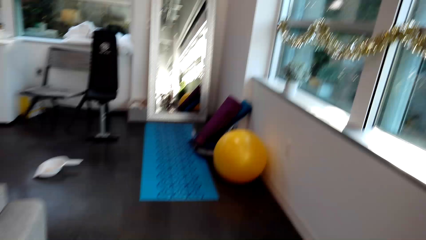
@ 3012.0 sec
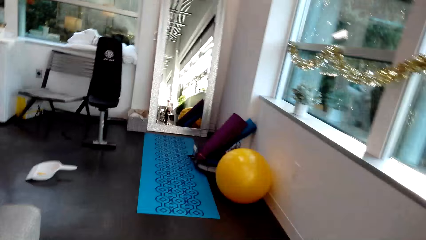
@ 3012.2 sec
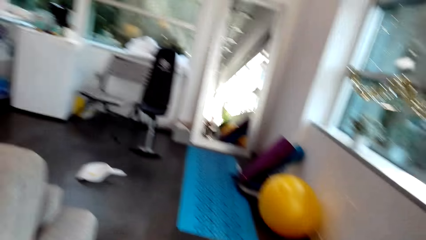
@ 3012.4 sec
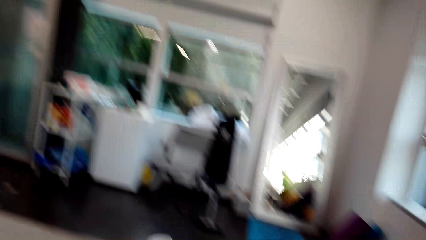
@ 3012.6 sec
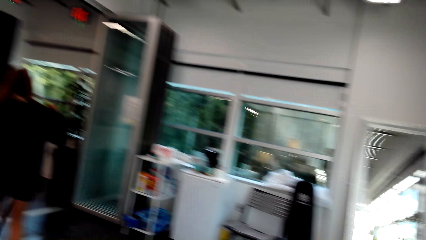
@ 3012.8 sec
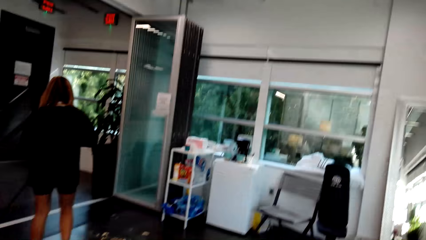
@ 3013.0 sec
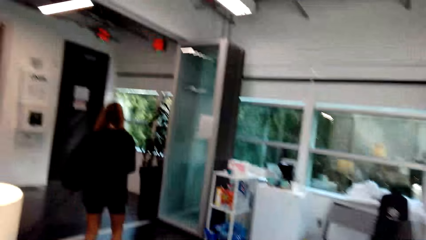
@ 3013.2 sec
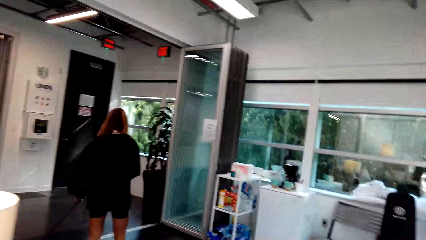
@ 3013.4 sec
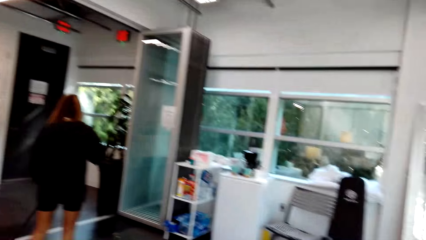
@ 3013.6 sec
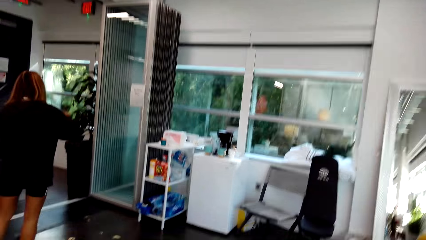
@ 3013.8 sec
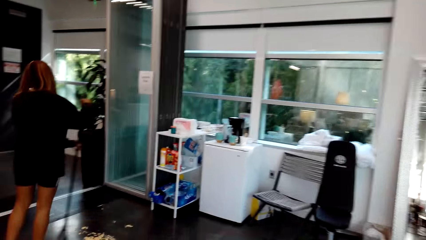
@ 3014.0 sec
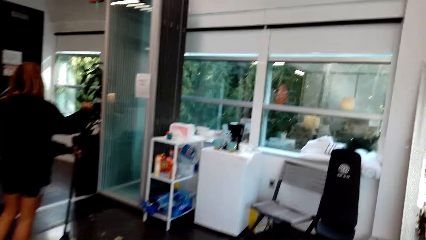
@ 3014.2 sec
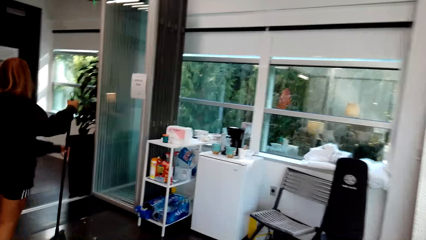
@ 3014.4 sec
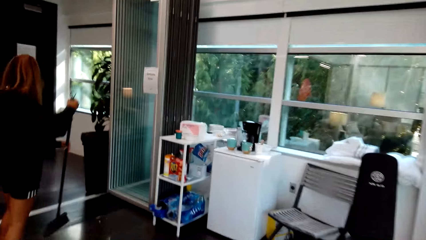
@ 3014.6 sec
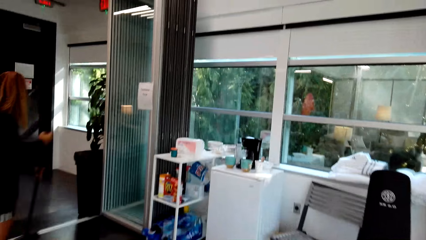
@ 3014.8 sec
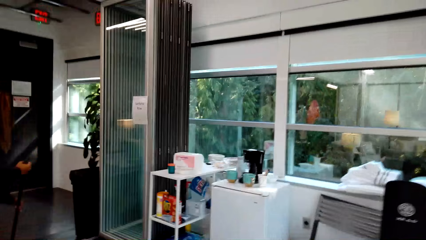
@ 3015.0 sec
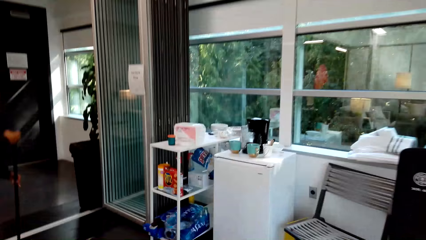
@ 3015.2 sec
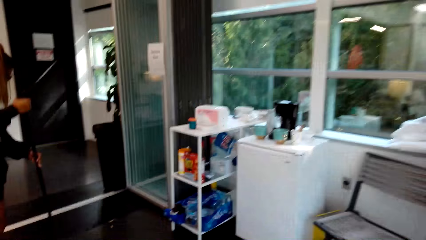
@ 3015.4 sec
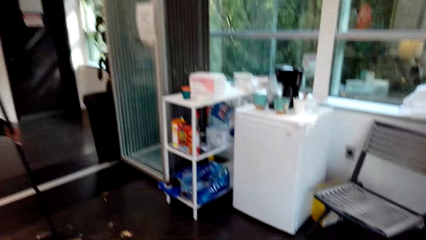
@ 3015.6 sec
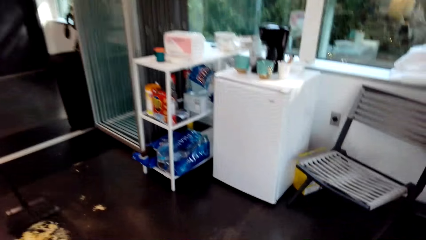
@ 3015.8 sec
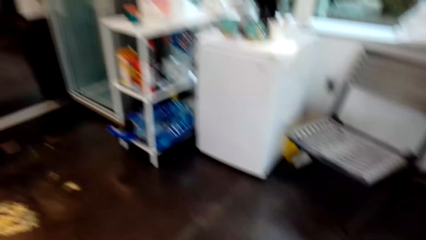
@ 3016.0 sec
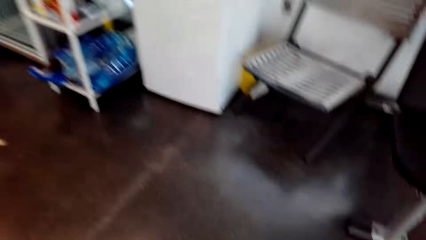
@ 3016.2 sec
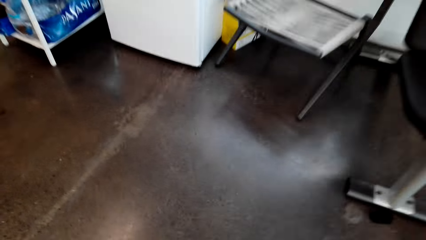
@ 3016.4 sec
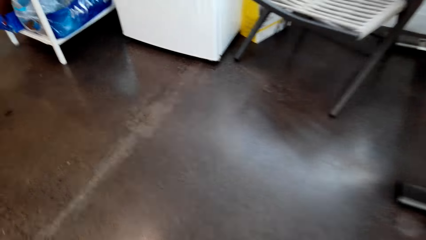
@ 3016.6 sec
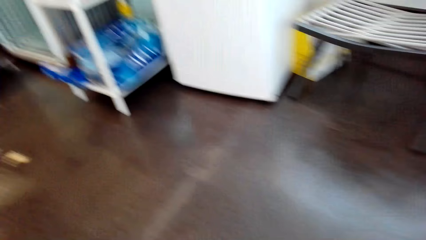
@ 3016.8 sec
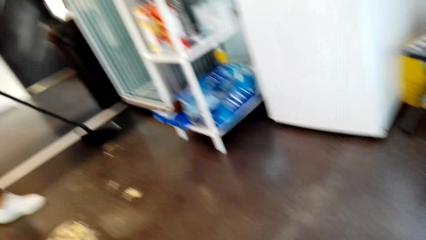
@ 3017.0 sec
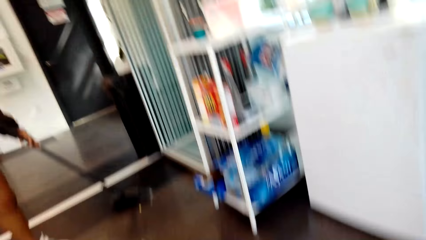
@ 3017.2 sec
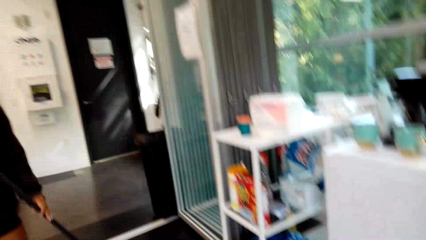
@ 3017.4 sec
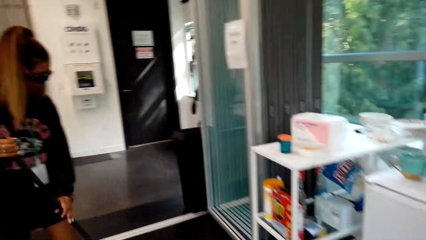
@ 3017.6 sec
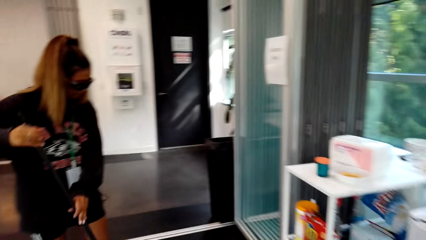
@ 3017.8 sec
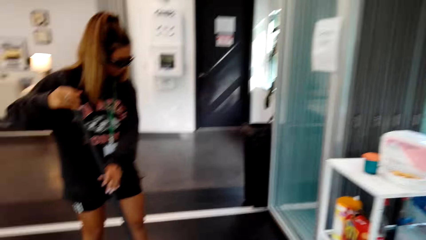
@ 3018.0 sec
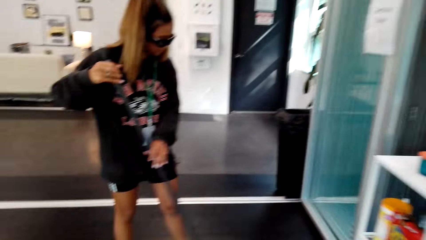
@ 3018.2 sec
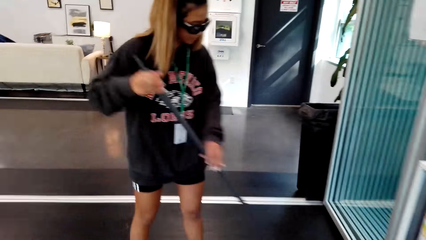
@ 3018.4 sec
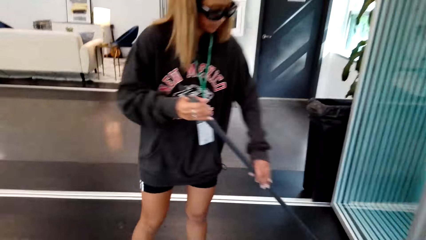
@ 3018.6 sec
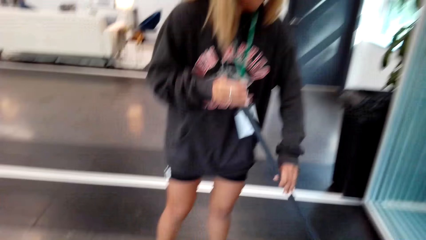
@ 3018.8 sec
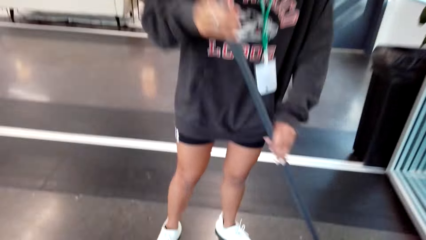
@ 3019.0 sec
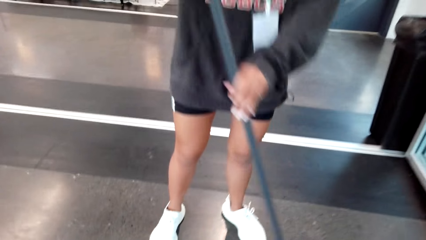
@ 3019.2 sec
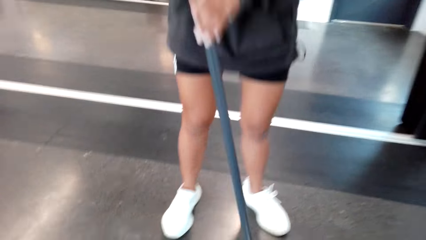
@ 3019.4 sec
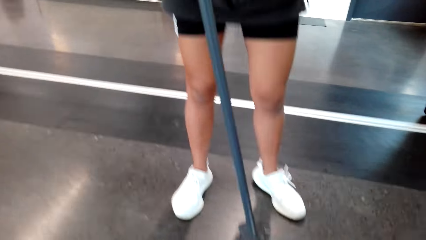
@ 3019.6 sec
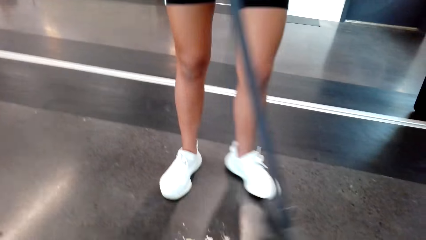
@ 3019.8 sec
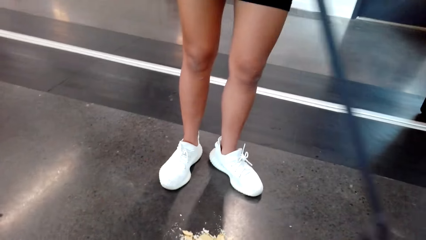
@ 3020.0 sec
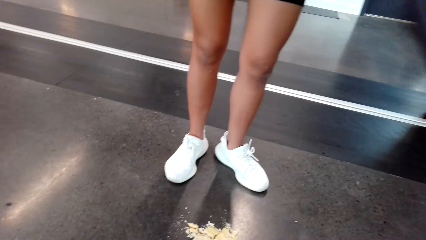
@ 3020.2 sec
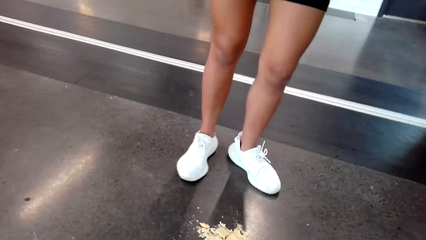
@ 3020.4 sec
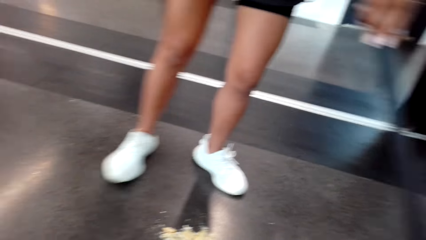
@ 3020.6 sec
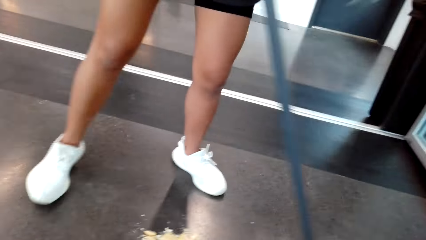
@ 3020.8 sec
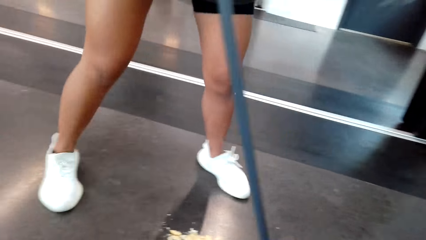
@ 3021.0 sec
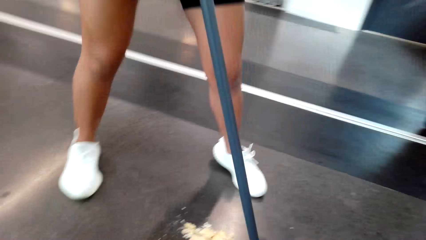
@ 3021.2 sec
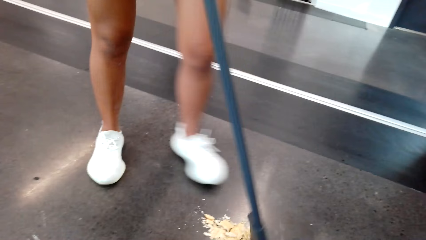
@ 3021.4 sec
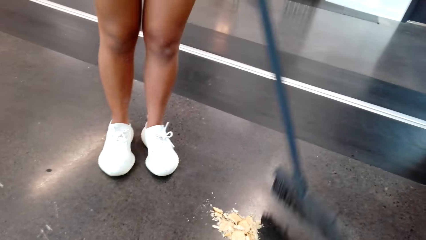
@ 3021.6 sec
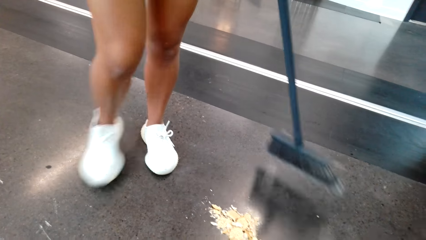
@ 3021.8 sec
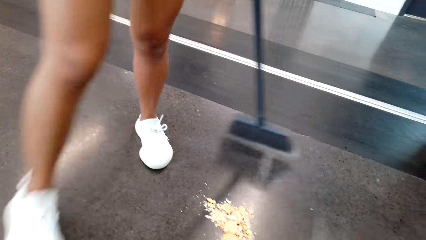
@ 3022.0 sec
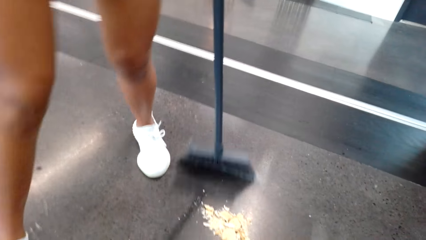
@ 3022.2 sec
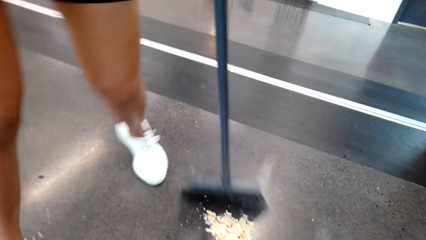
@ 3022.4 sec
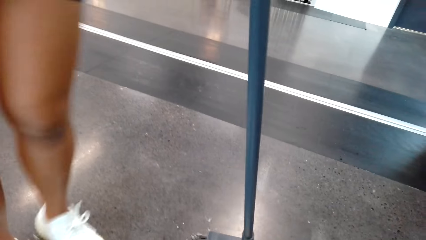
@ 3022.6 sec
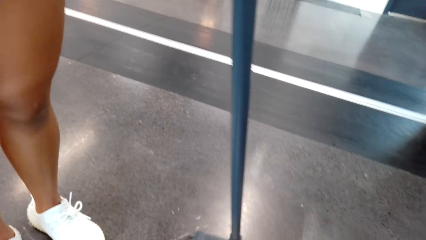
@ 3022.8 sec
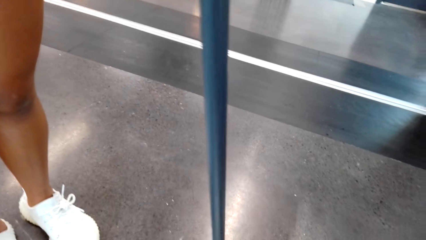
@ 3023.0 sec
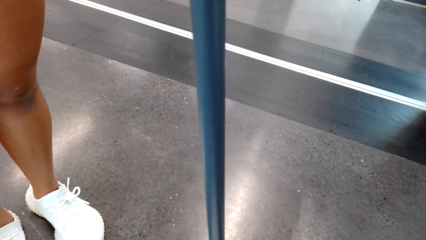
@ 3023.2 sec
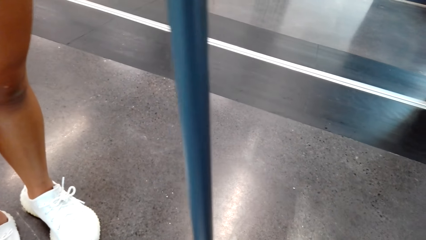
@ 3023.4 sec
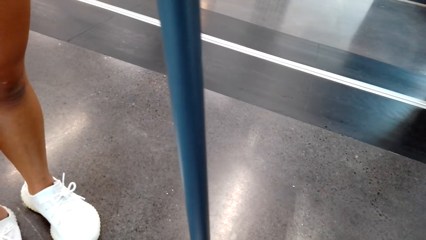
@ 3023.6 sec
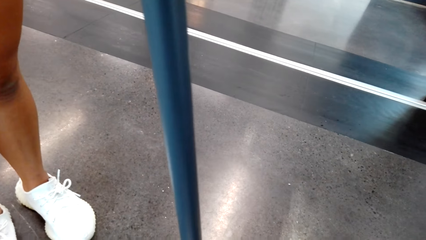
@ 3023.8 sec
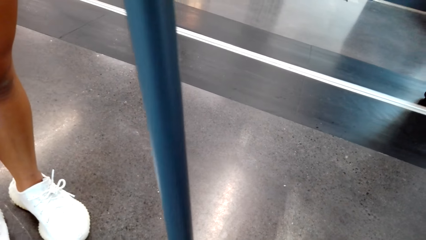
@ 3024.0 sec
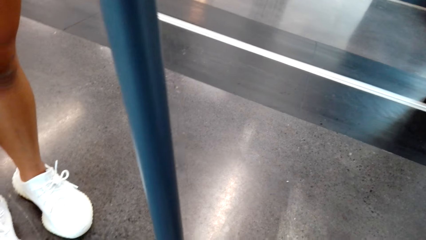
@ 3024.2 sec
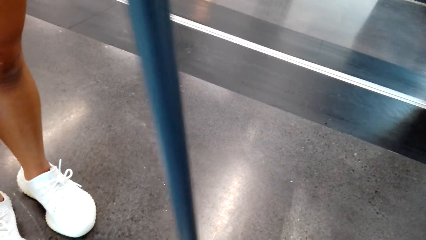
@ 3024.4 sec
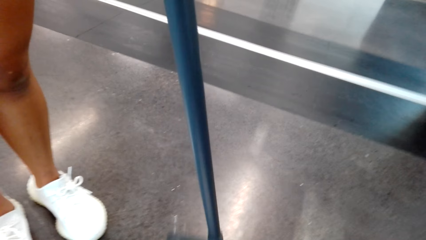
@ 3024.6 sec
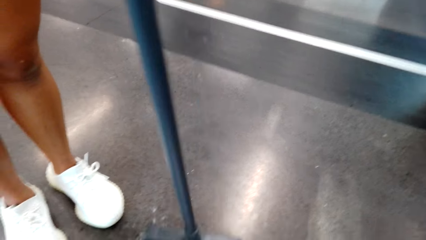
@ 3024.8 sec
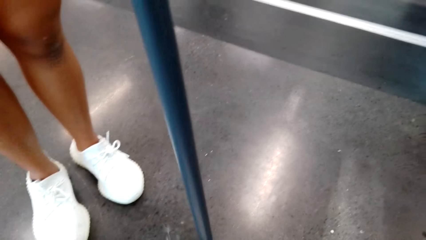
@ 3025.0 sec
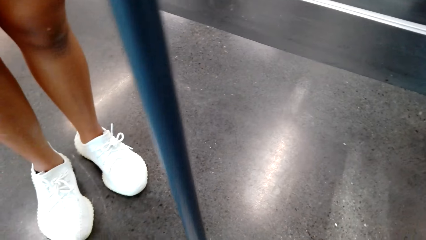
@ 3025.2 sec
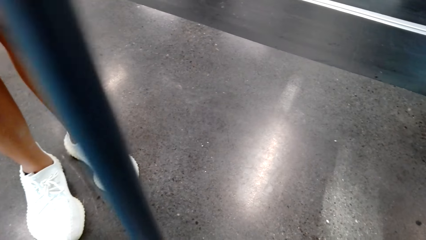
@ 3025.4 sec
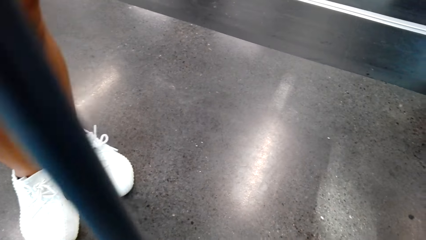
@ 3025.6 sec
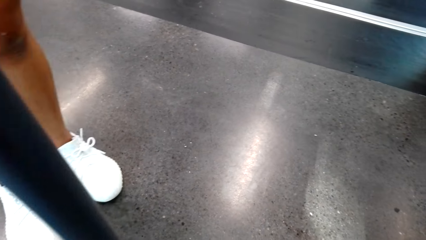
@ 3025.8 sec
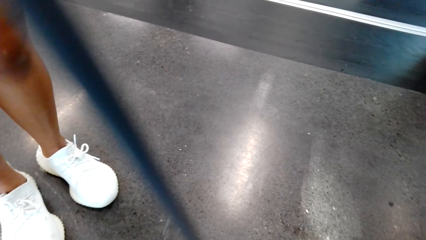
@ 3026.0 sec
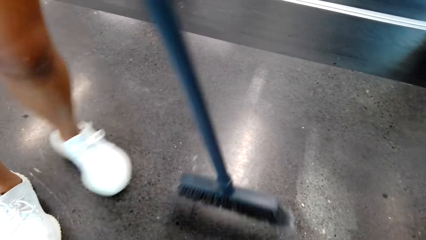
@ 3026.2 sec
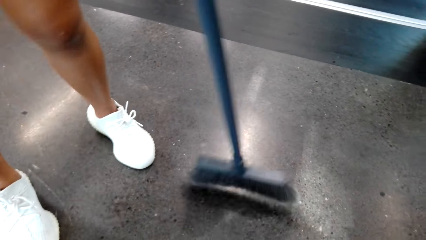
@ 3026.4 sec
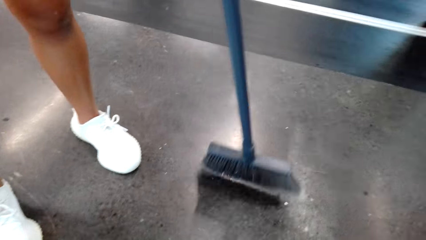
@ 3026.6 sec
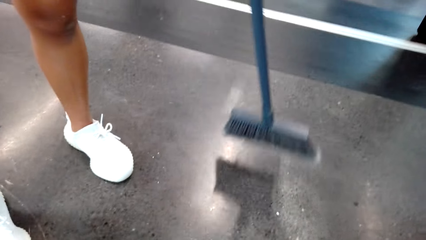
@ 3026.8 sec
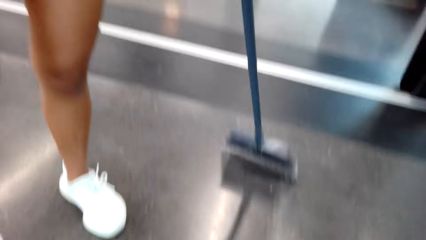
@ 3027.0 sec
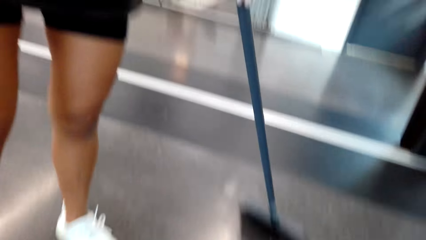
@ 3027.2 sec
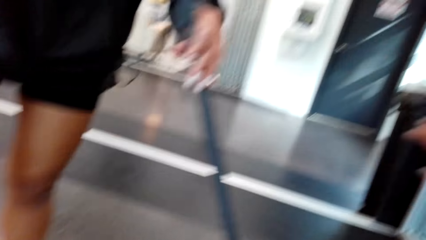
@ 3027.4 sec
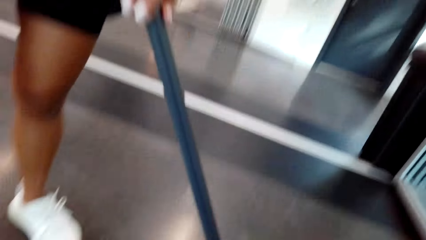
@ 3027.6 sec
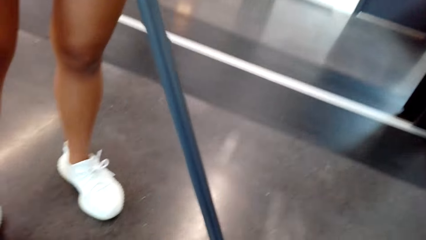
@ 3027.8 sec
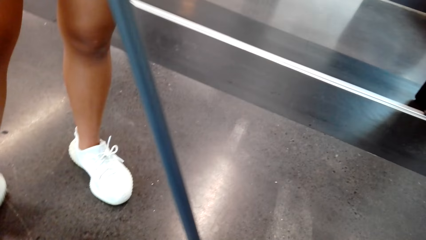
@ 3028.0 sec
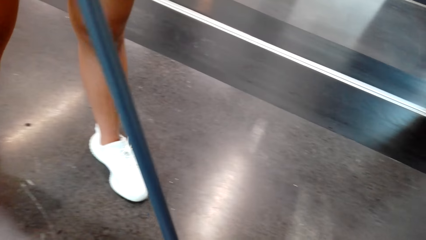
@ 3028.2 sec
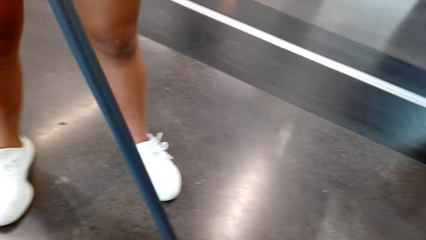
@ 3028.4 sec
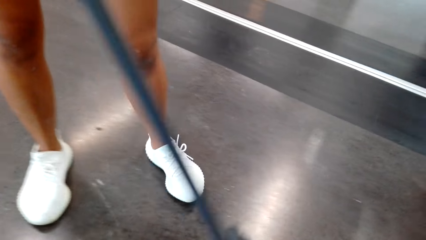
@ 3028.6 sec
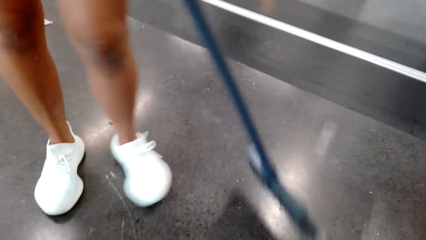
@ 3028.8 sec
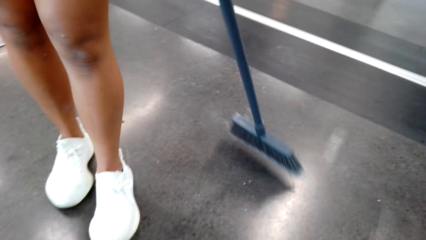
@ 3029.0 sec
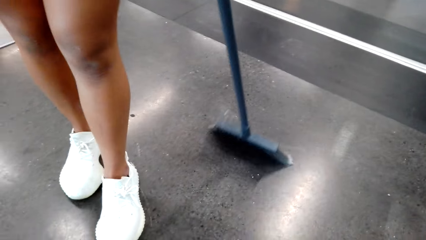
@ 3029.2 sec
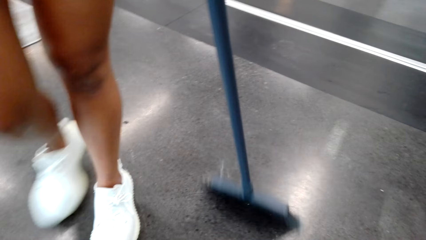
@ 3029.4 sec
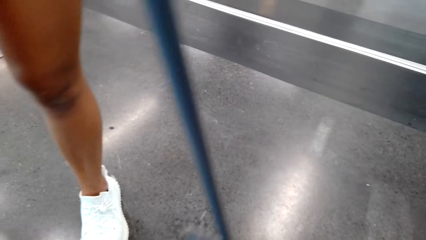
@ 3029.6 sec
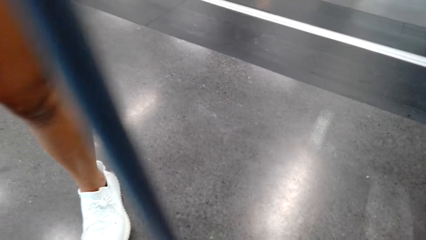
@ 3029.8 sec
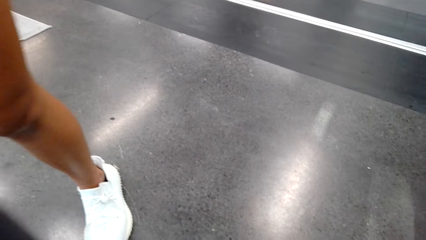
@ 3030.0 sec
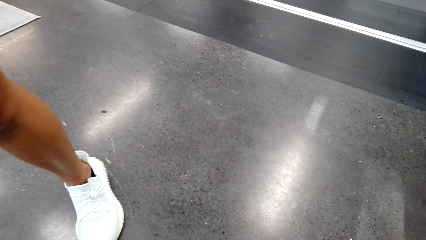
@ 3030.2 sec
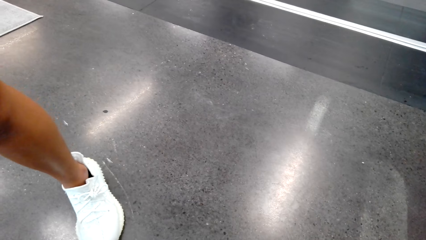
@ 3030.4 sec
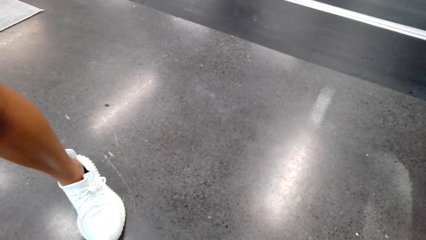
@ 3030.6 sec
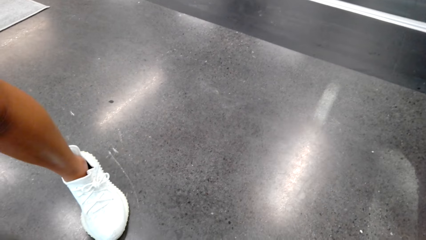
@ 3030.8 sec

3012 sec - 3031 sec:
The camera wearer walks around. They clean the floor. They look at a lady's feet.
